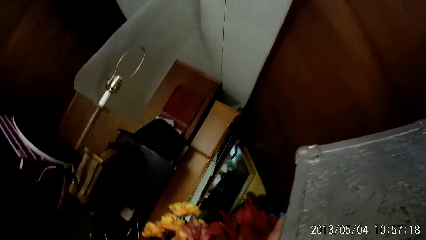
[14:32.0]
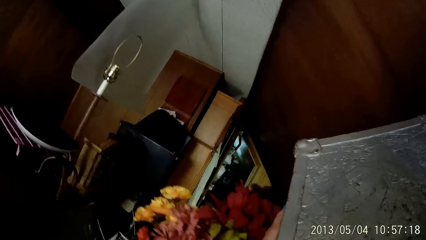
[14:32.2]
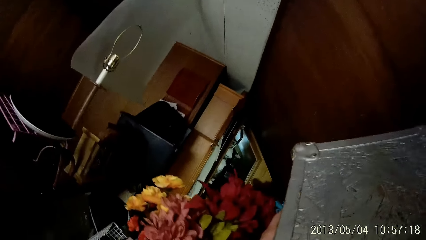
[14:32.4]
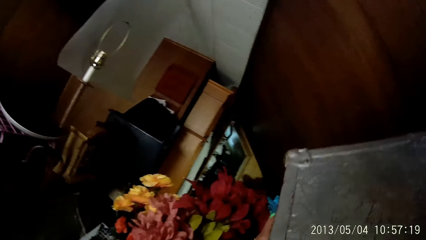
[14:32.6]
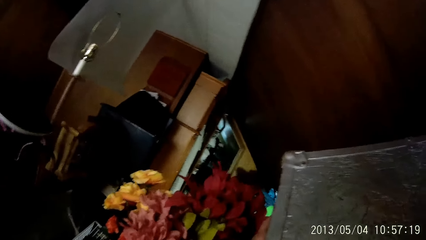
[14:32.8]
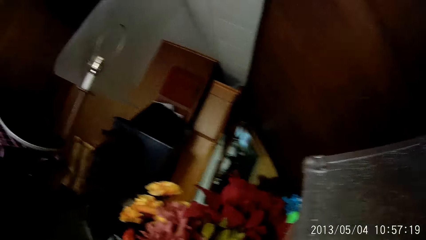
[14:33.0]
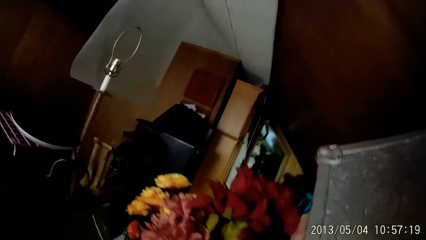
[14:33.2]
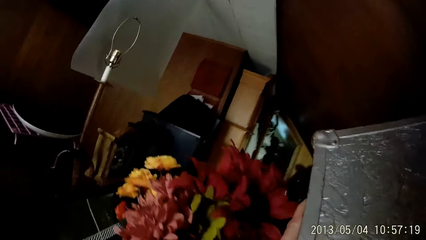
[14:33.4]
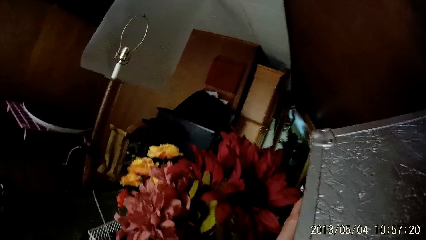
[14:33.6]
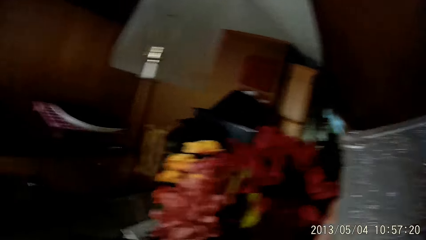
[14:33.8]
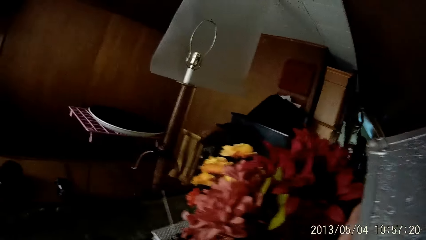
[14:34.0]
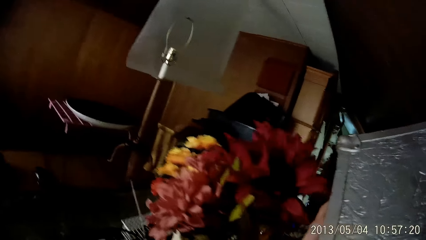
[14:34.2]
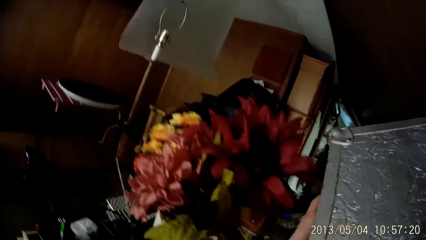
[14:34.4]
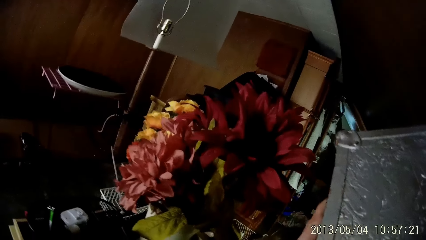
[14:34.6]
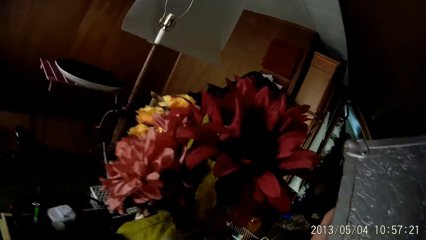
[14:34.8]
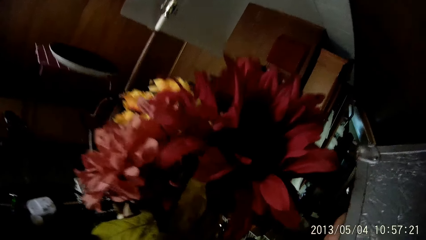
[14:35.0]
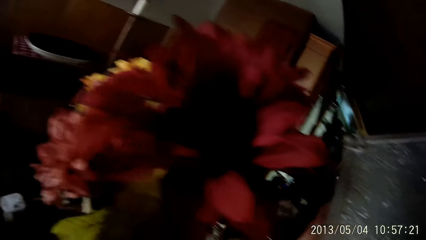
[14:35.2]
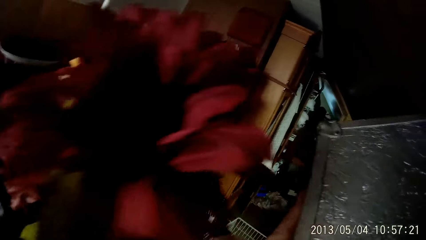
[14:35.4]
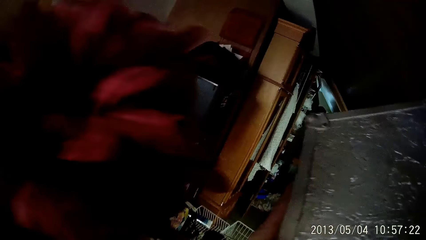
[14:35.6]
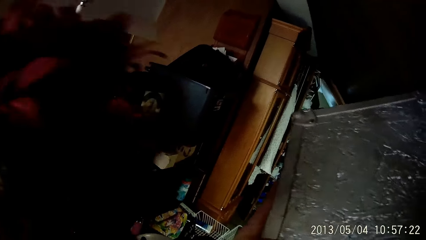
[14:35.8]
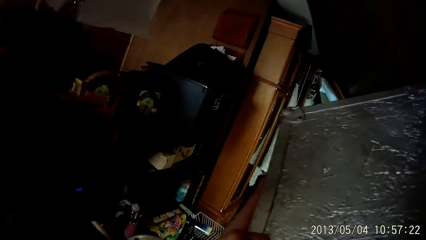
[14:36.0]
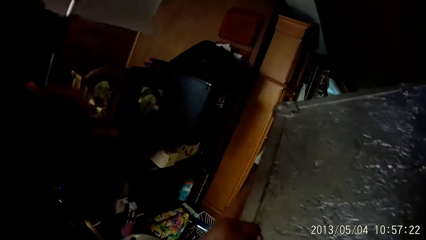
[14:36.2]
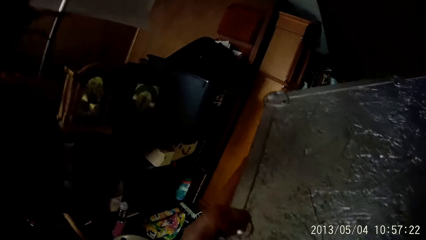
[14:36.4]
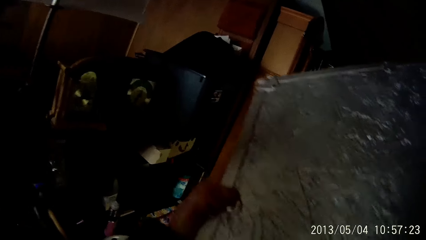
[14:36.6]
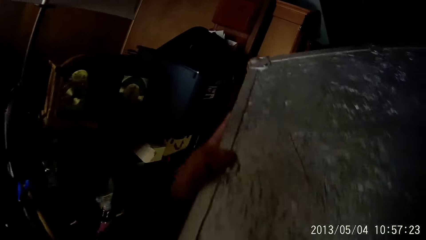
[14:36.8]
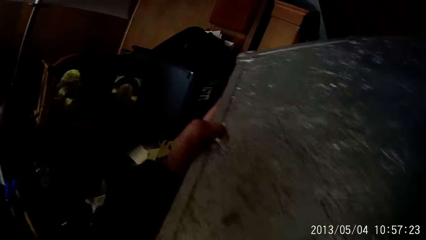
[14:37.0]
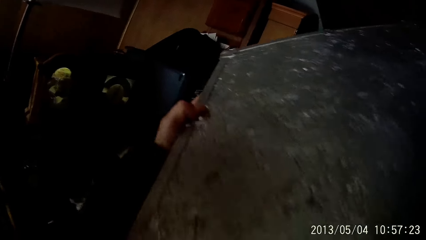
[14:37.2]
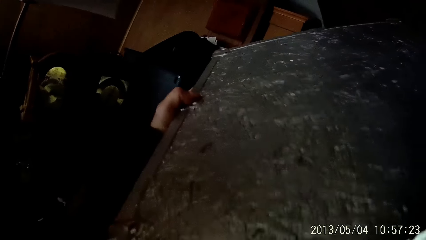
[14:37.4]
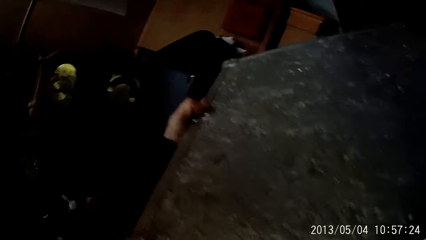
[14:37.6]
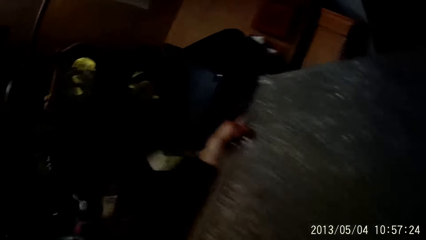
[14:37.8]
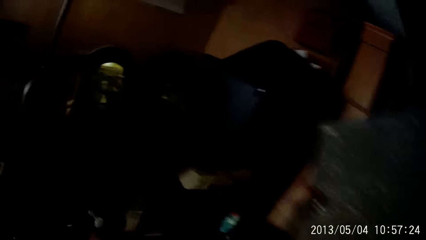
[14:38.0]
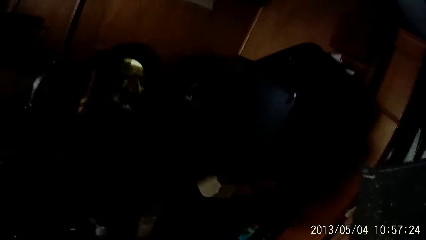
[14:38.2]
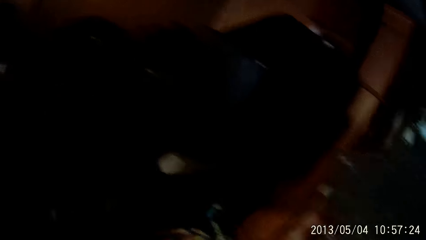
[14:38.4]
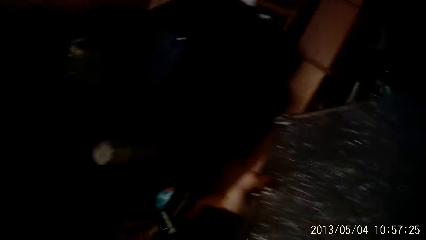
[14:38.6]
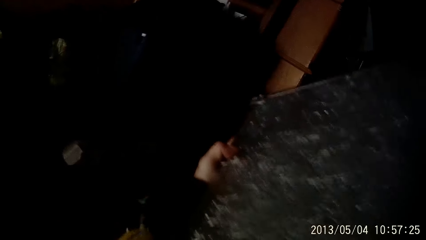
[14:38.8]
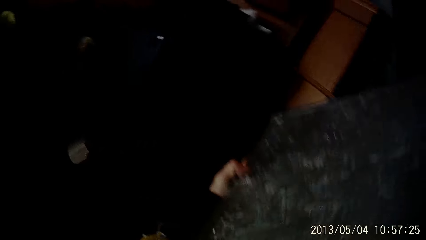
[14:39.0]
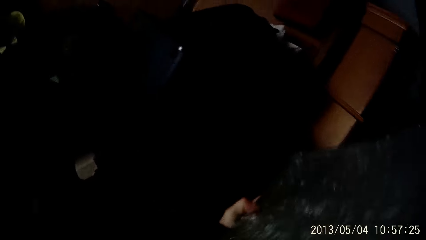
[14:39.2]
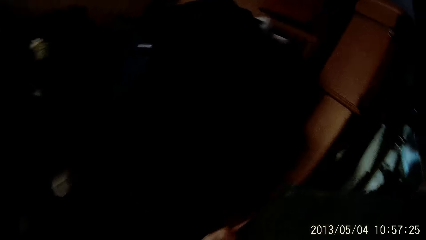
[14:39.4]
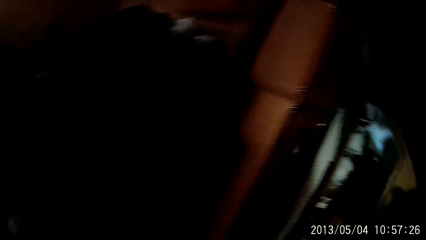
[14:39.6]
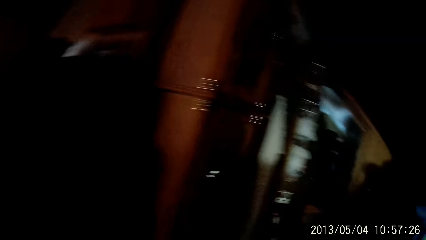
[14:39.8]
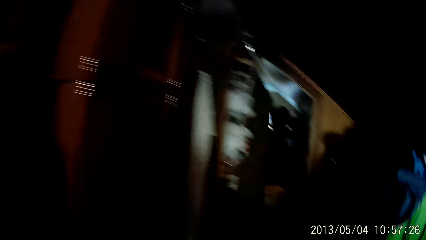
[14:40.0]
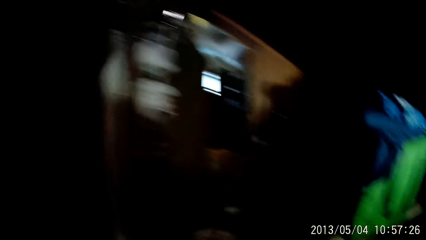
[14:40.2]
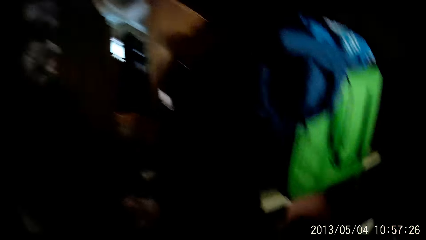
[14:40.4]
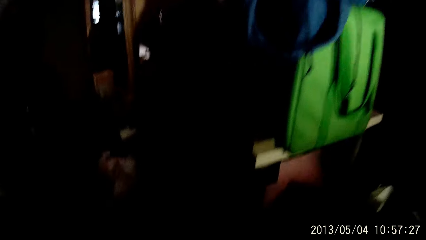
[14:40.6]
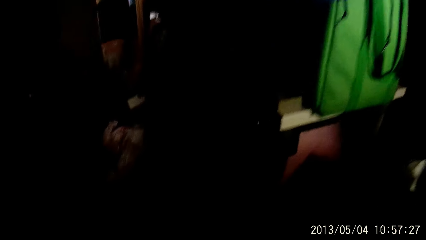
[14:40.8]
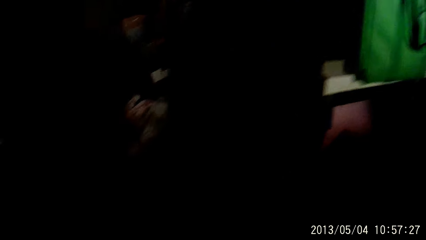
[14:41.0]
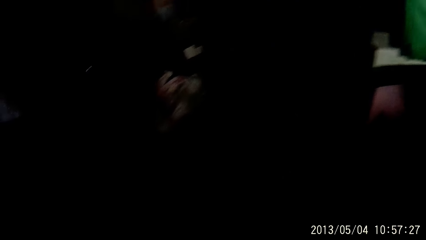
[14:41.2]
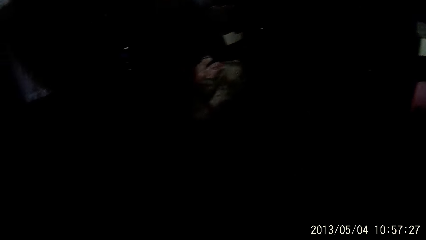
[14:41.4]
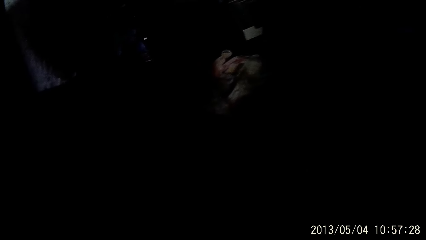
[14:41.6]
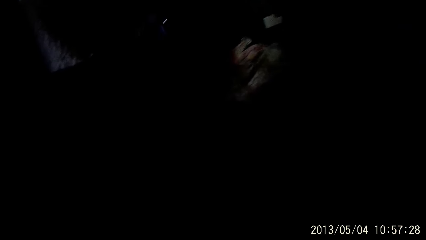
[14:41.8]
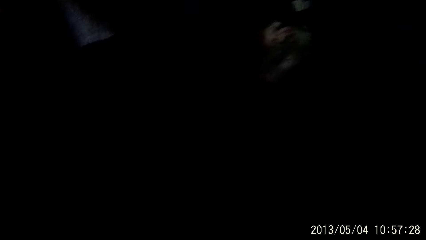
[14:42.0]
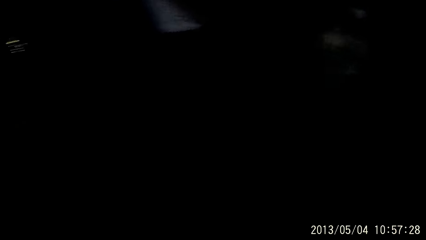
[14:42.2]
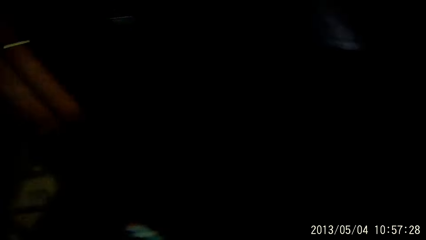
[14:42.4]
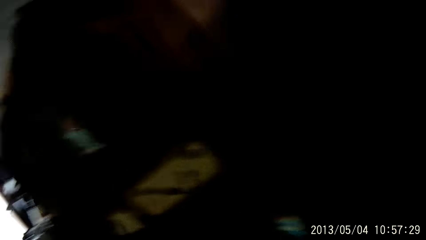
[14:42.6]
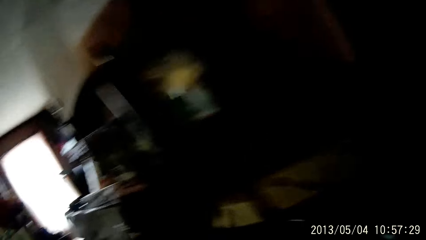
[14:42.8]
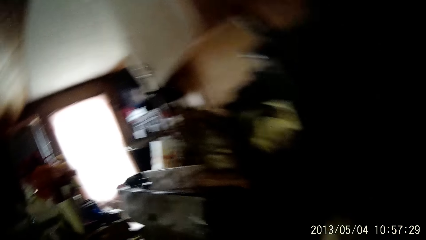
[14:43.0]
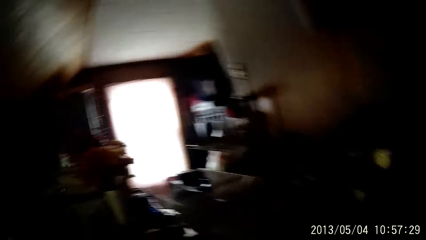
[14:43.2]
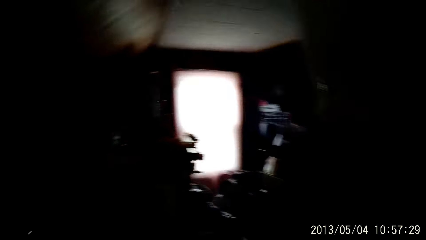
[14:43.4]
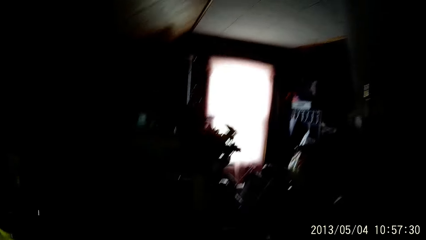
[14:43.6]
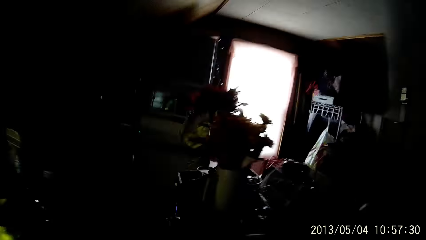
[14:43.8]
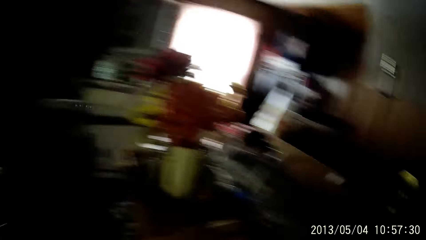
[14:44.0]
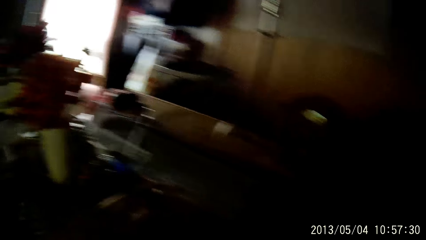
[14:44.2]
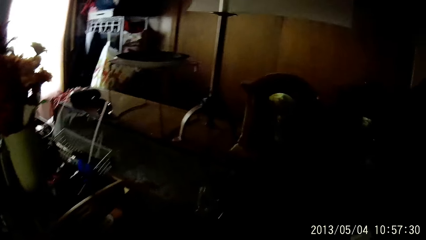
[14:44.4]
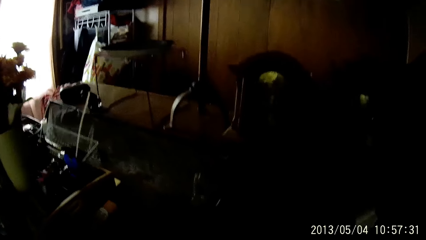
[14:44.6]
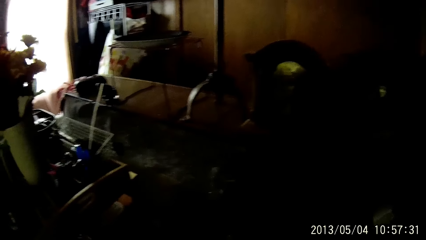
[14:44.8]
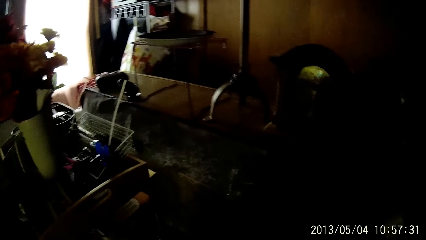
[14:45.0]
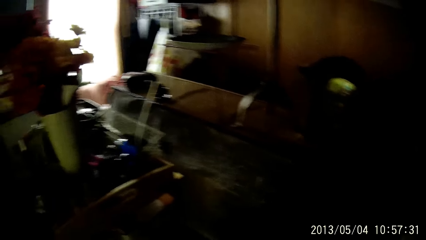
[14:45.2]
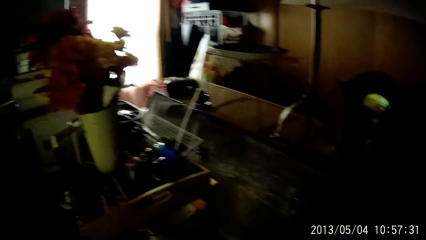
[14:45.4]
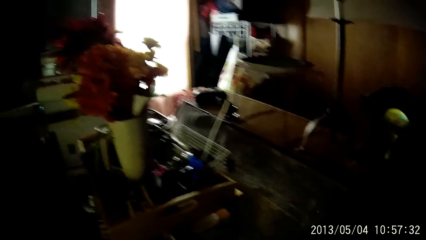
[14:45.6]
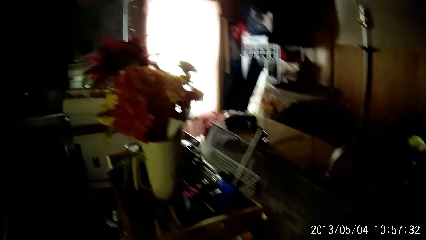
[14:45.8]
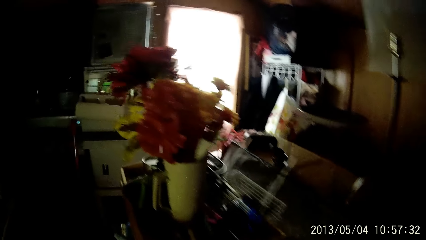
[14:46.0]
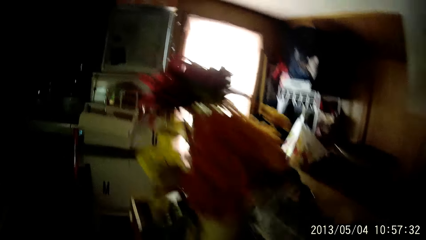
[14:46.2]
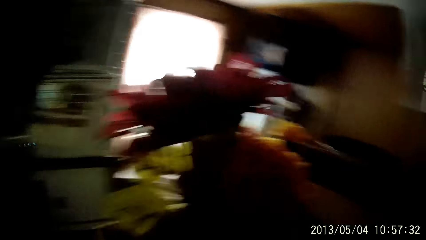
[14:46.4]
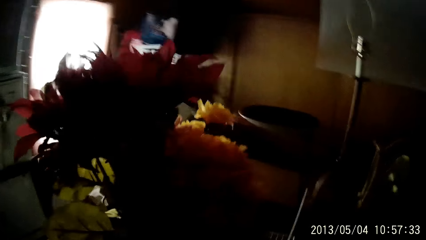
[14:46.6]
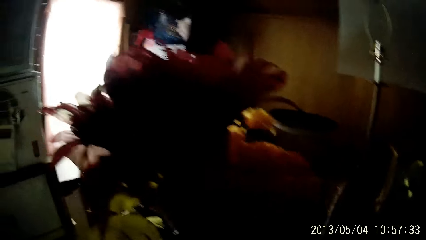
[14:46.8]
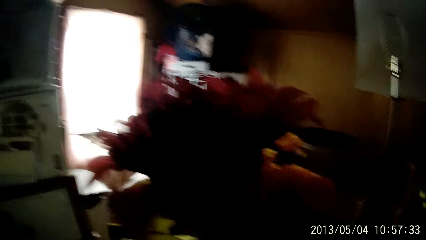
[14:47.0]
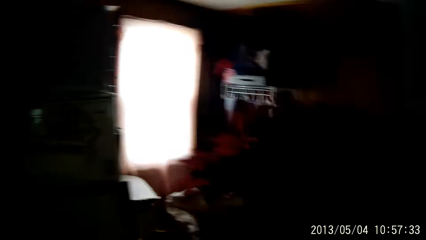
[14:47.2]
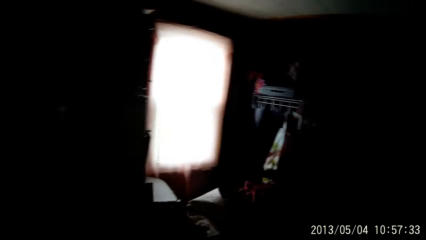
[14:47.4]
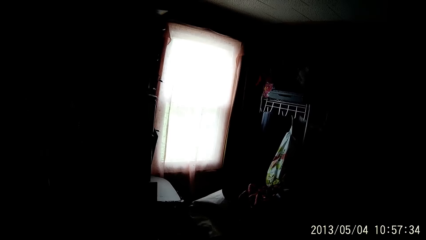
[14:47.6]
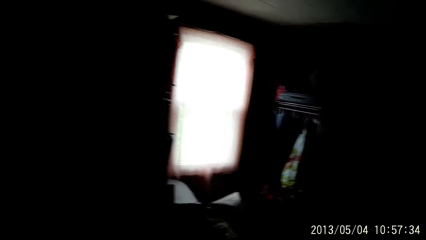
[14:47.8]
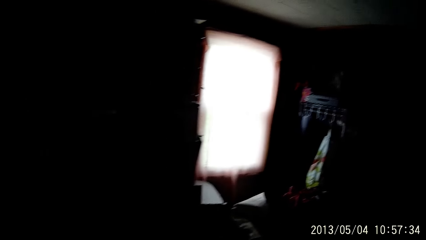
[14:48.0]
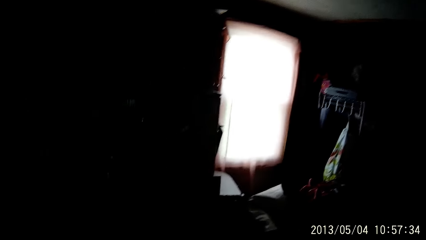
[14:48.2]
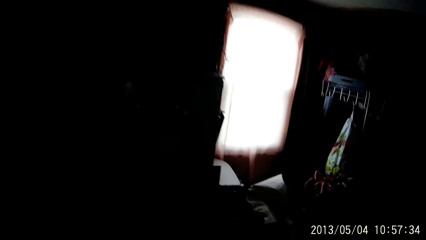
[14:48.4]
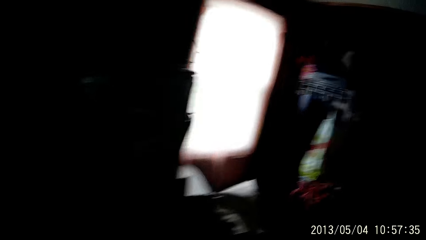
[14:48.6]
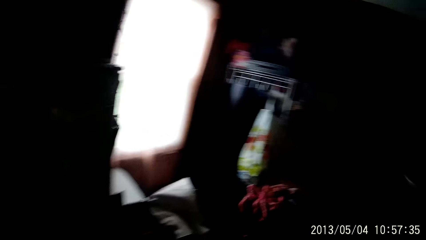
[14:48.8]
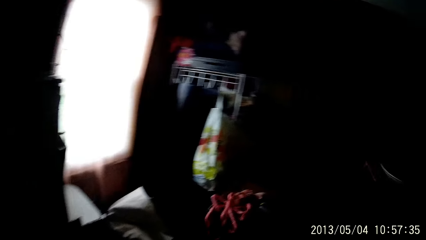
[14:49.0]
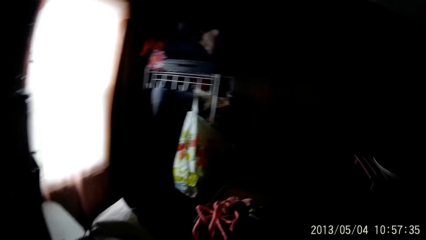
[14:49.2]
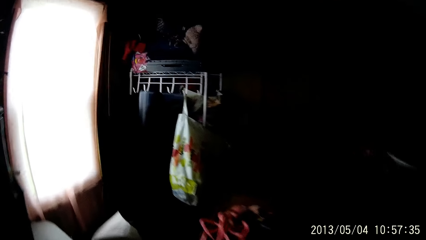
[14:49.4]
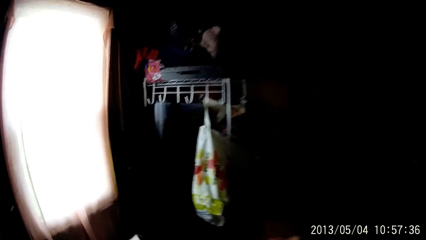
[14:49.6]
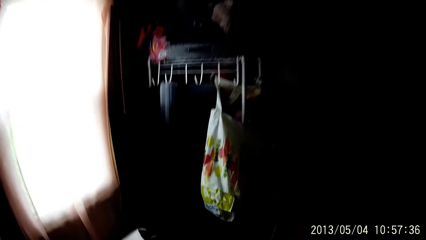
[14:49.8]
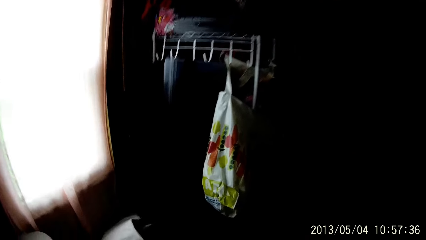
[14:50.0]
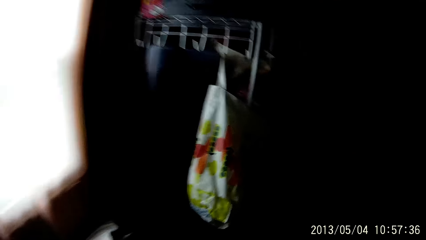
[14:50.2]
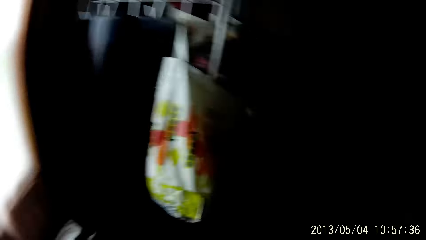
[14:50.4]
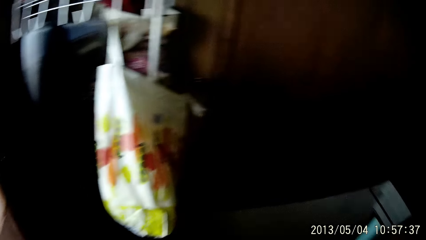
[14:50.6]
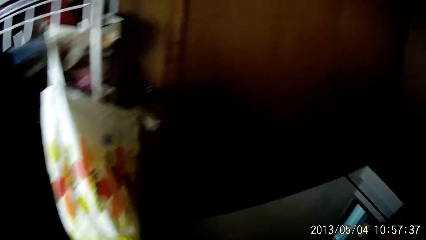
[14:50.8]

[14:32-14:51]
The camera wearer looks around. They walk around. They walk around again. They look around. They walk around.
